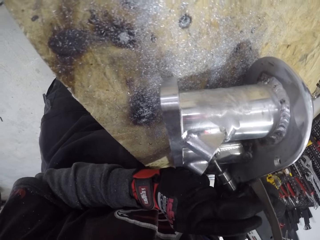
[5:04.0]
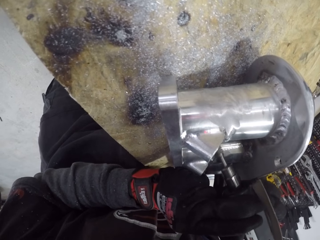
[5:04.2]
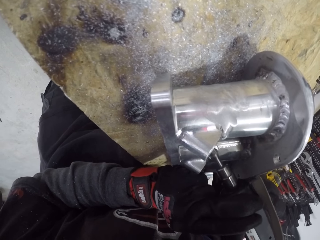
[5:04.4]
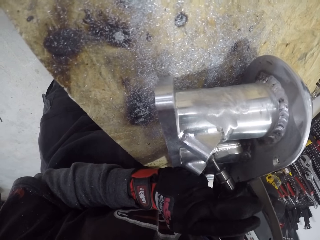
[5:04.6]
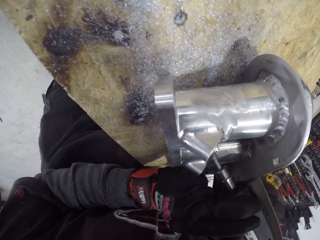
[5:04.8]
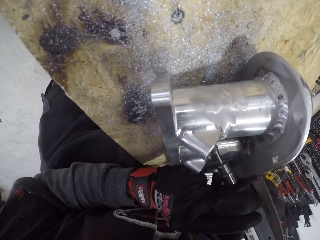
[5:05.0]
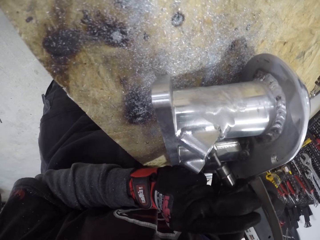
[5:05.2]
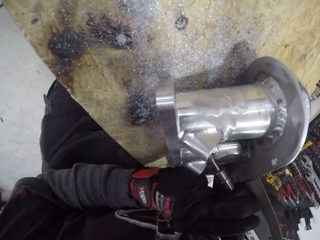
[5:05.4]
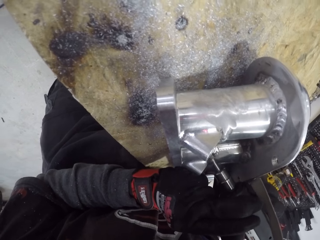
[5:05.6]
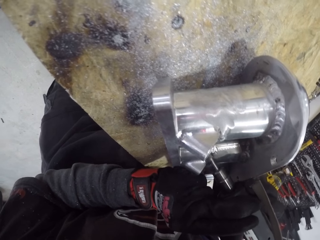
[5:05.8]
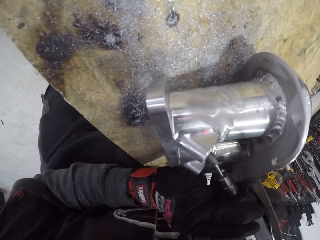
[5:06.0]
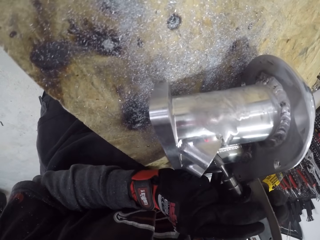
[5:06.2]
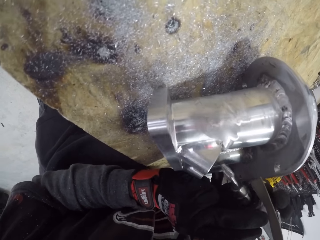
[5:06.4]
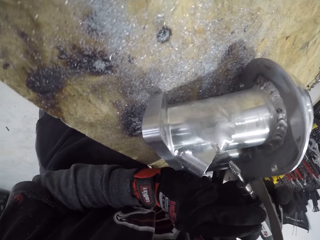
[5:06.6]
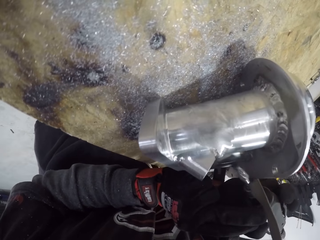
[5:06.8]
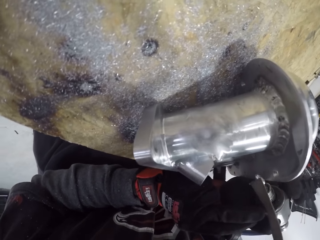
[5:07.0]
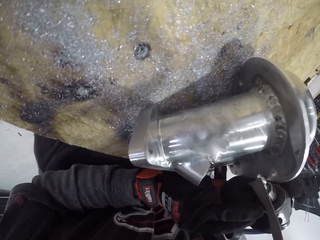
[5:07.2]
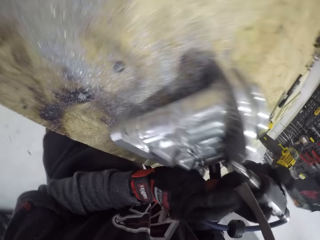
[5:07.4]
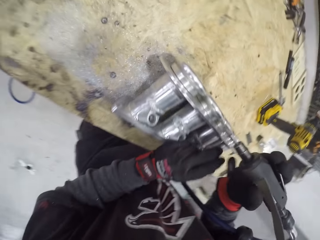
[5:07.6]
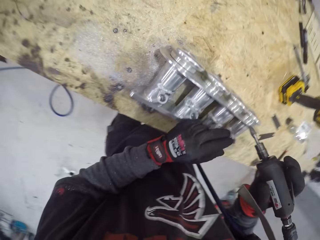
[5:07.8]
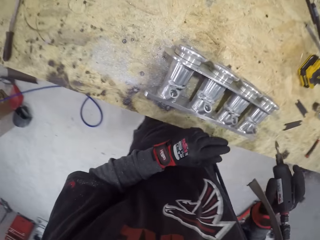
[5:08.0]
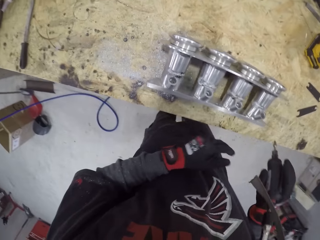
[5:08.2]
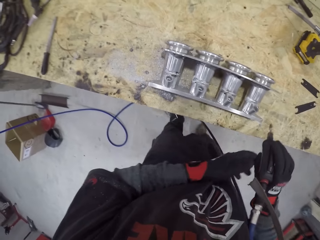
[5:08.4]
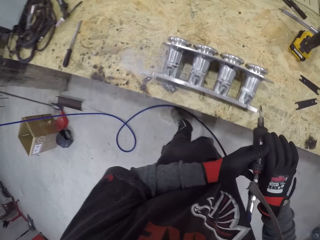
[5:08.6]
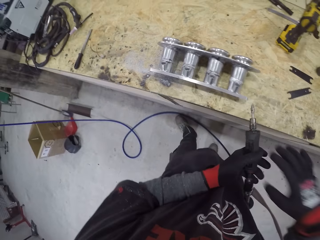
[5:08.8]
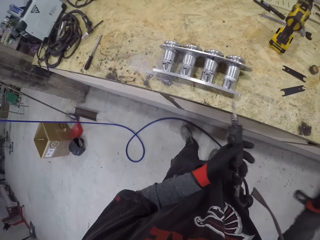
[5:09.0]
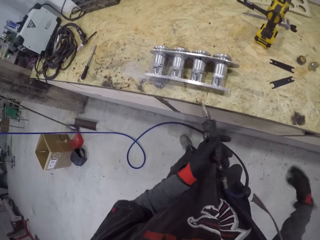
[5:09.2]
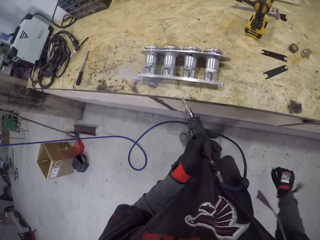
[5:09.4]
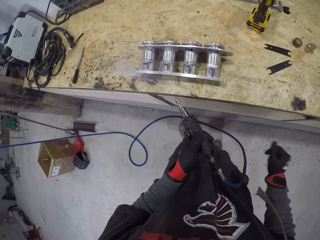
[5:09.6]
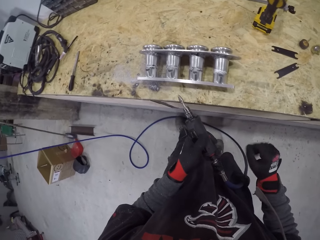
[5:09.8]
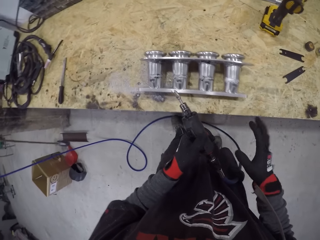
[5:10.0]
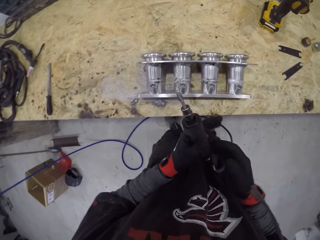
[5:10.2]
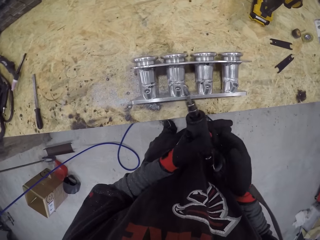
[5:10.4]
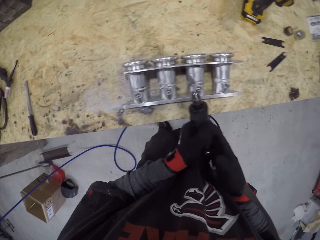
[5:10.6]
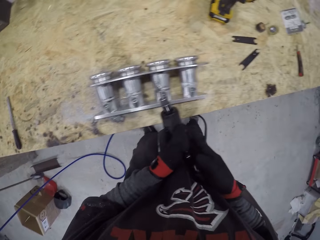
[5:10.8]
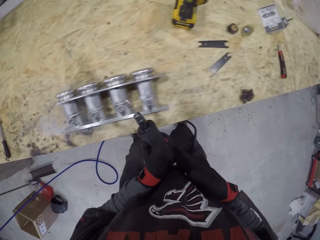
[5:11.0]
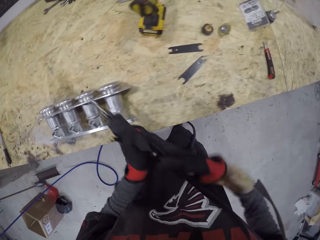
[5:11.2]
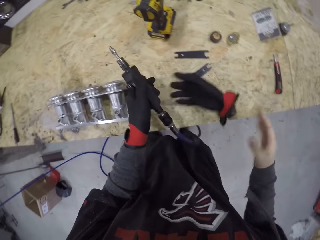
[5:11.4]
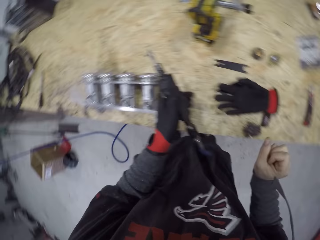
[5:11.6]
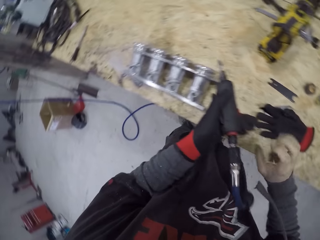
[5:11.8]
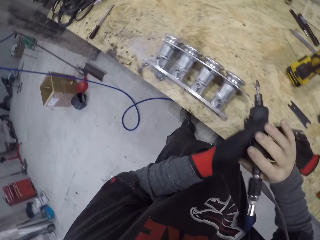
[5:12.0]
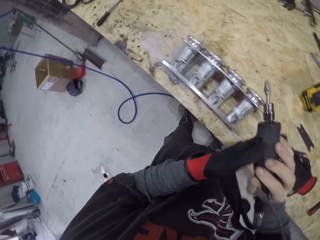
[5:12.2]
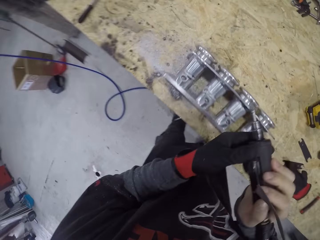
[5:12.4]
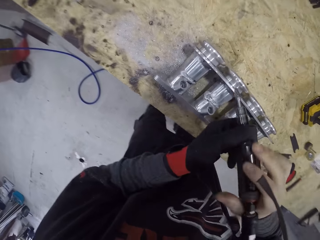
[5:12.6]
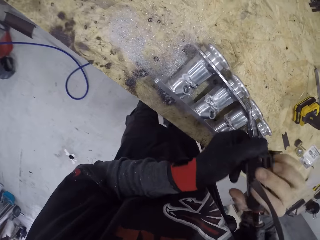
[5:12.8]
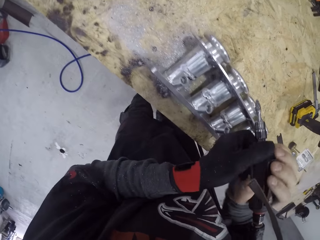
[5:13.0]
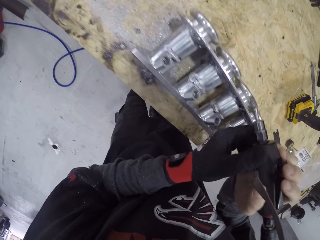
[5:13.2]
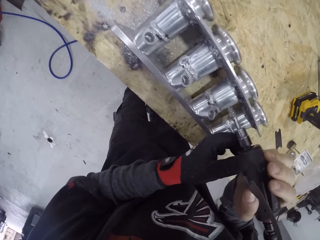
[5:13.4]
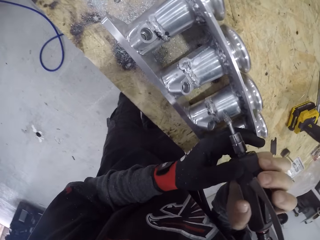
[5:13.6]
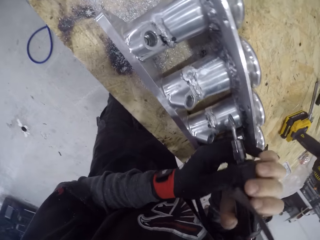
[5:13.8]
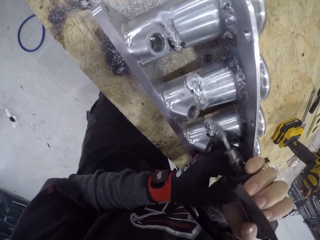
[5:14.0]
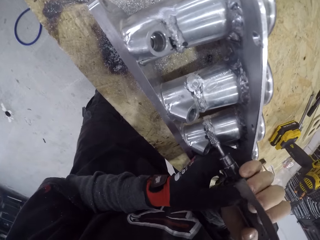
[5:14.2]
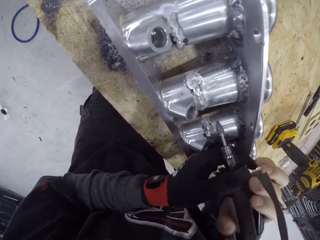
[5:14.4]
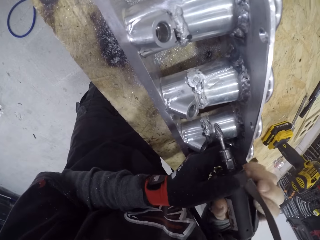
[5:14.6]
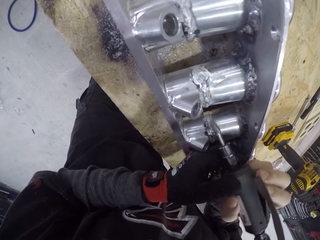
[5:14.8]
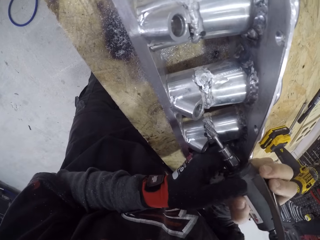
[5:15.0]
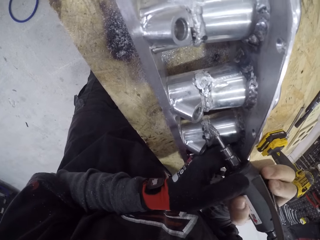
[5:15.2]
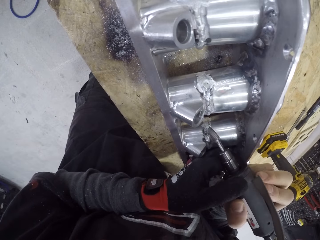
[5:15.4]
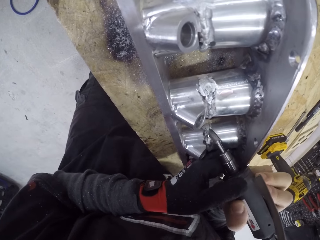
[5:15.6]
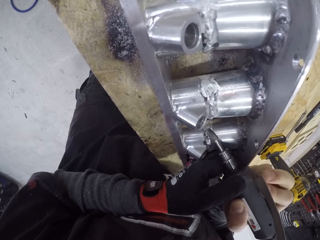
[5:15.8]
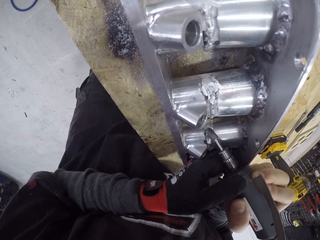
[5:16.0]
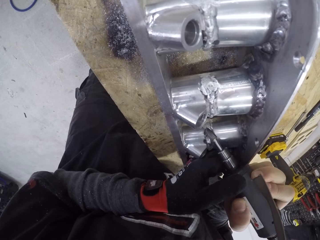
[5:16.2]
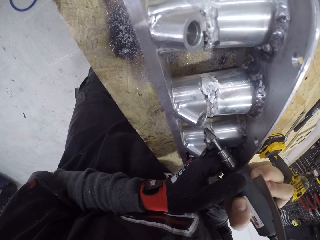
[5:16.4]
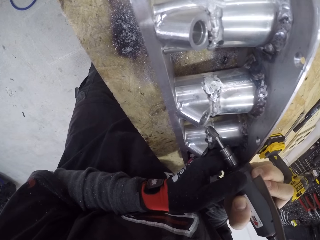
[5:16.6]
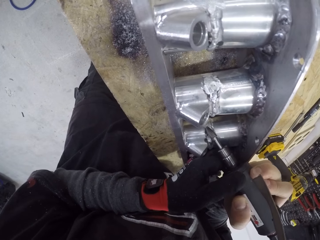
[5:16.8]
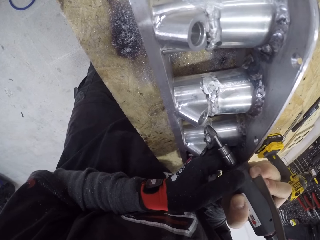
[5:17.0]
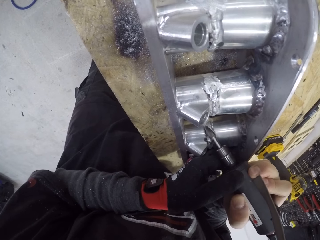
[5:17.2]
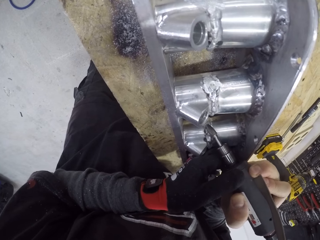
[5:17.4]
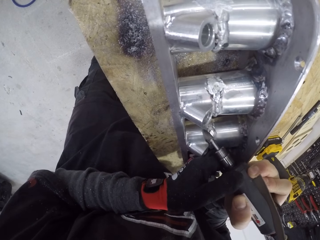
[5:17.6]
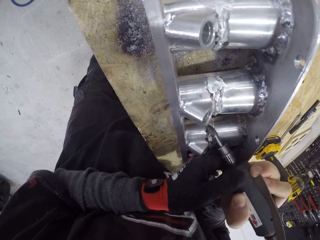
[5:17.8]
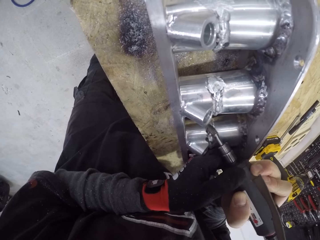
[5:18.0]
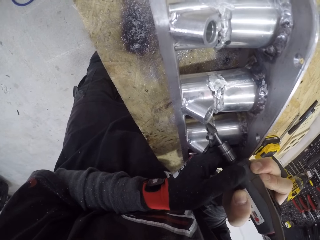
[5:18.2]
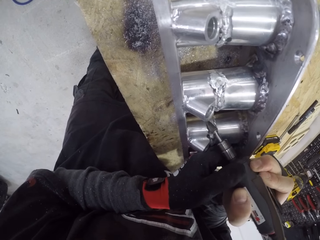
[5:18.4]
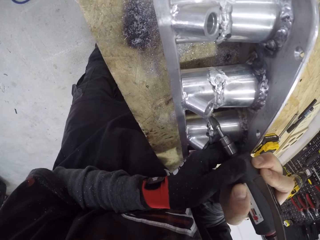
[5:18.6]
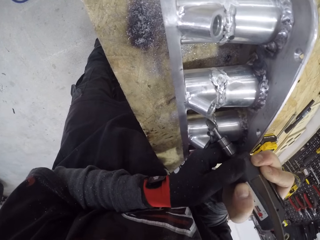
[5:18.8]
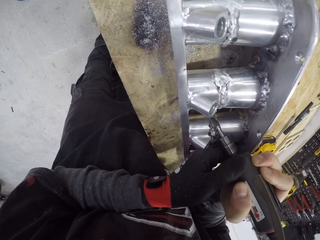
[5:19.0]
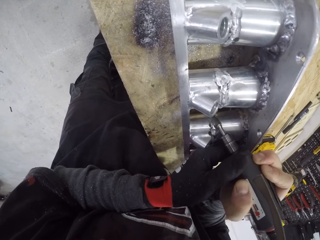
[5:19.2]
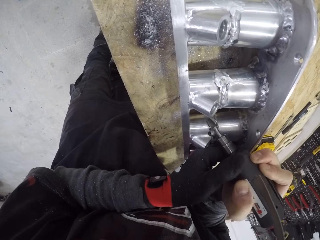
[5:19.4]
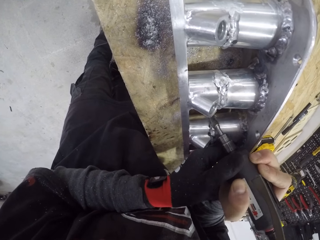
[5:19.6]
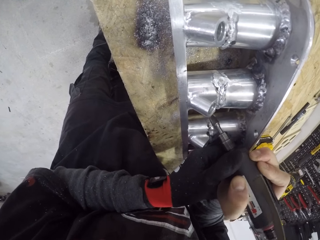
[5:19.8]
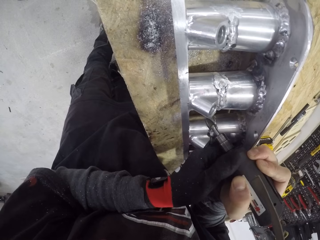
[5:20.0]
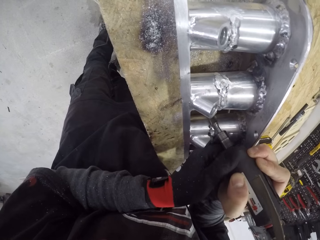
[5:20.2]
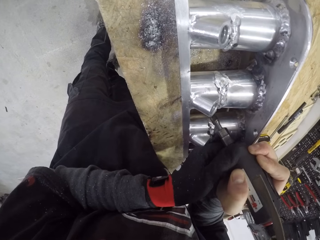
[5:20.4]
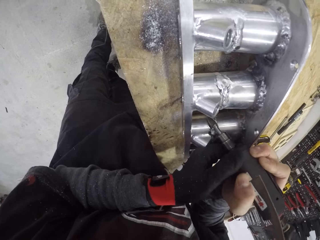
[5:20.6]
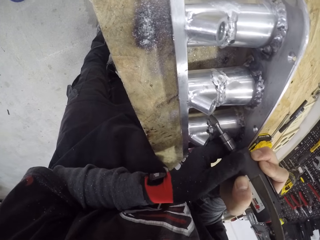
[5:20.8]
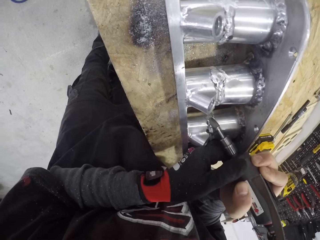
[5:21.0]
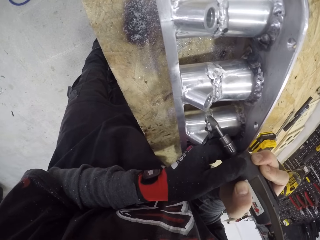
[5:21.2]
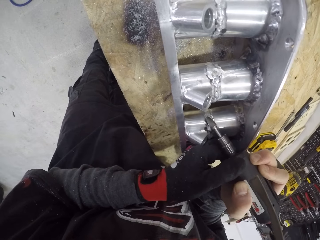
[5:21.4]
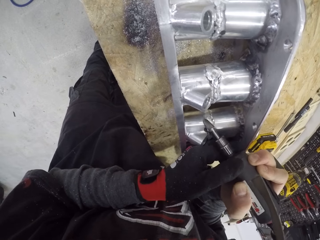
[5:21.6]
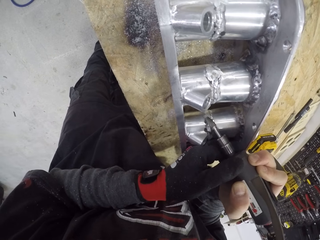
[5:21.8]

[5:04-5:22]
The camera wearer moves the soldering iron. He looks at the piston cylinder. He moves the die grinder from his right hand to his left hand. He shakes his right hand. He makes a step. He removes his right hand glove with his left hand and drops the glove on the workbench. He holds the die grinder with both his hands. He smoothens another side of the metal part with the die grinder.

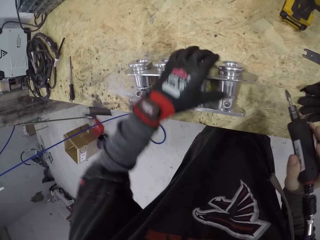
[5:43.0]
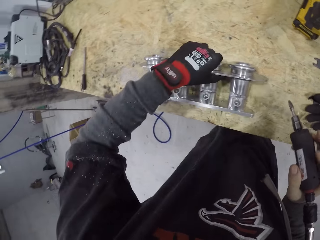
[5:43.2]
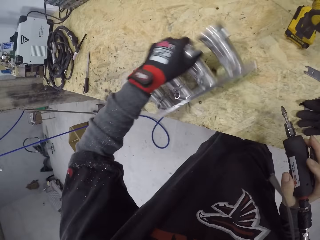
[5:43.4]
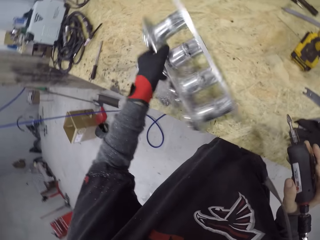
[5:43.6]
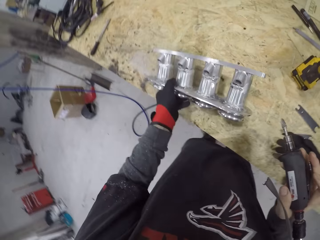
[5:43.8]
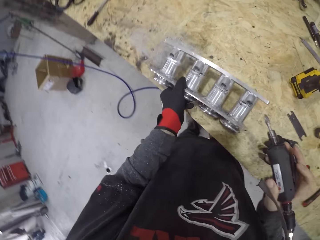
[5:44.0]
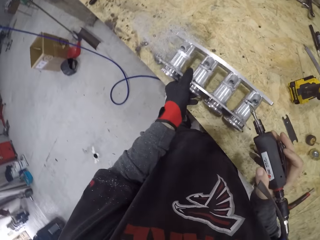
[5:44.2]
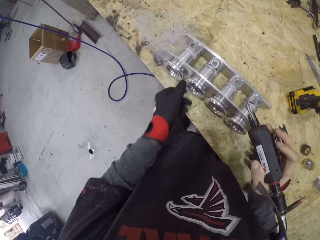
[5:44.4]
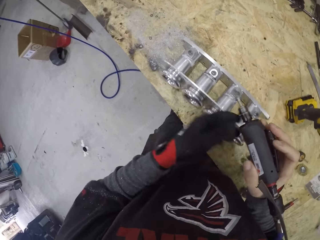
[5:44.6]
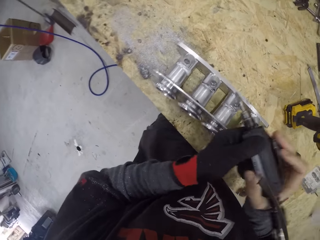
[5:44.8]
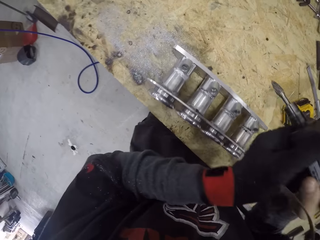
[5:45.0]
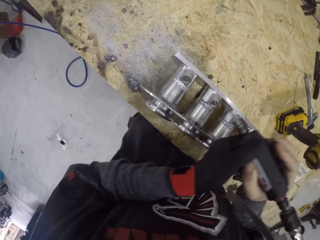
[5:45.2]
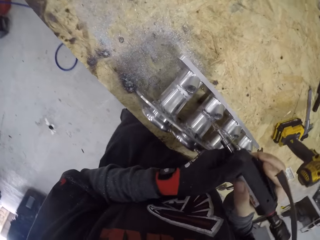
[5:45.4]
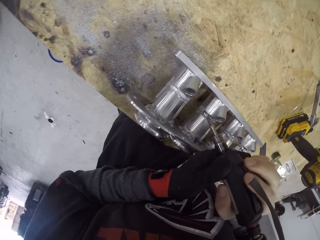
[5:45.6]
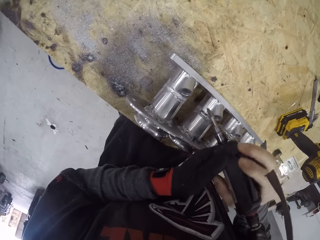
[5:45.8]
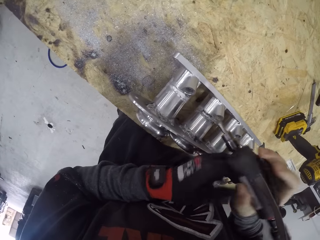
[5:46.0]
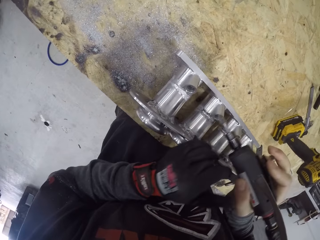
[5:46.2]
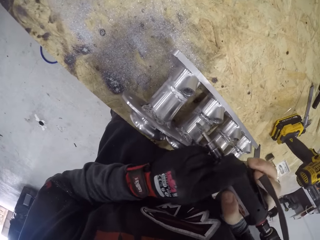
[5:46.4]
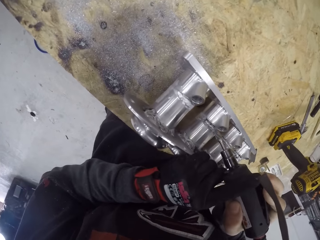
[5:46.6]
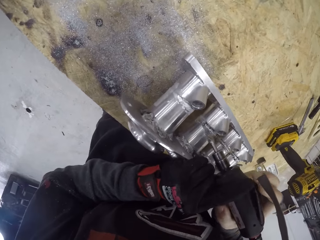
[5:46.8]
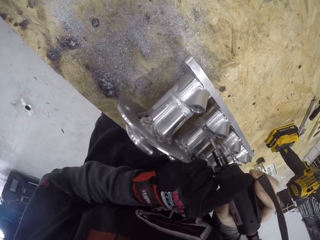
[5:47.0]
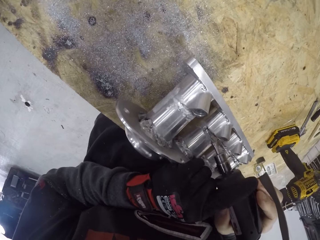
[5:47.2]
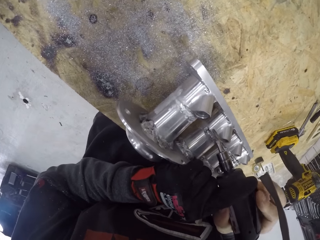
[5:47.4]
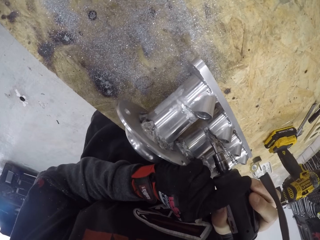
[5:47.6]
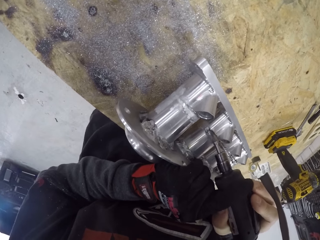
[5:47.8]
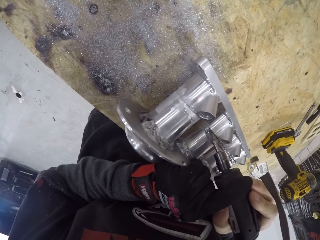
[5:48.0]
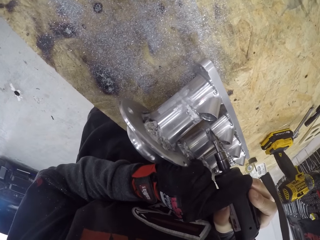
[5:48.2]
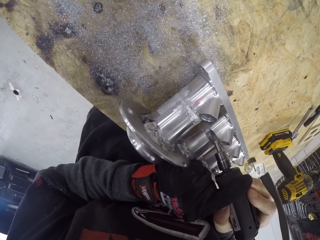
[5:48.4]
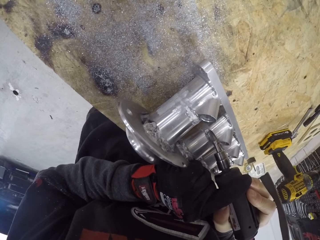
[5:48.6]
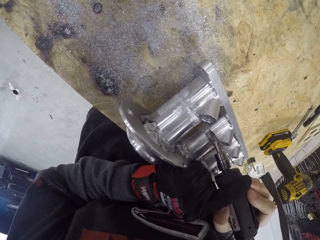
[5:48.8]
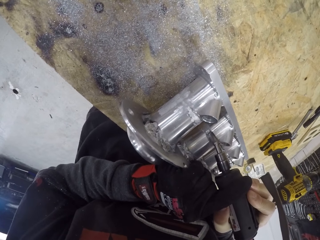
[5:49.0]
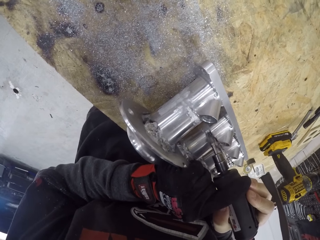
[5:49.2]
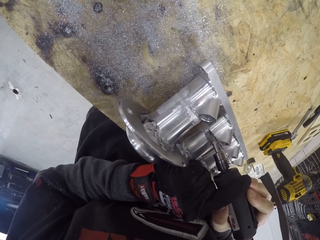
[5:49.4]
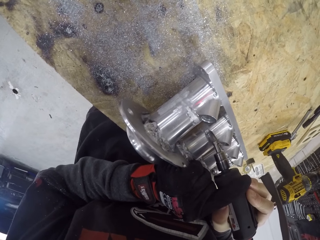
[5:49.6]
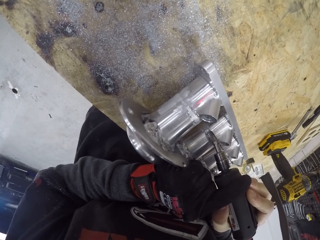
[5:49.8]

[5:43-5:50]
The camera wearer touches the piston cylinder with the left hand. He moves the die grinder from his left hand to his right hand and adjusts the metal part on the workbench with his right hand. He lifts the piston cylinder and places the piston cylinder on the table. He lifts the soldering iron. He holds the die grinder with both his hands. He smoothens another side of the metal part with the die grinder.
